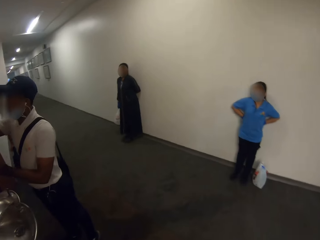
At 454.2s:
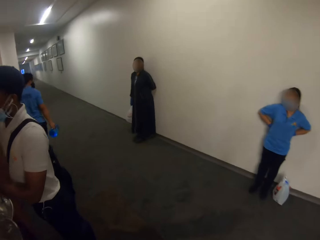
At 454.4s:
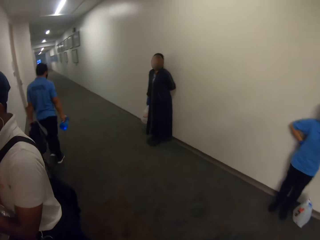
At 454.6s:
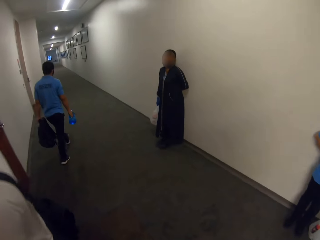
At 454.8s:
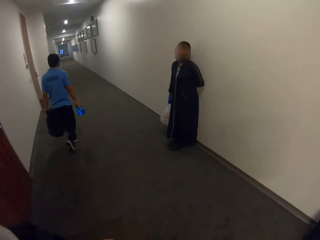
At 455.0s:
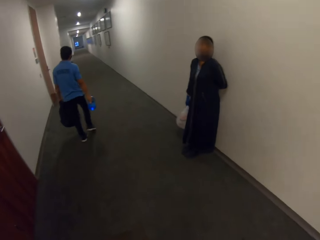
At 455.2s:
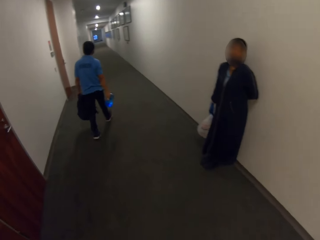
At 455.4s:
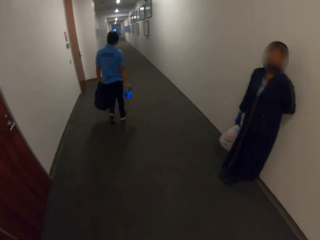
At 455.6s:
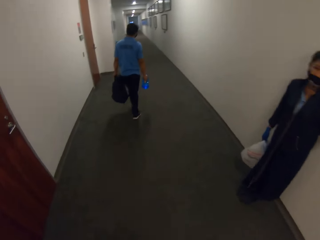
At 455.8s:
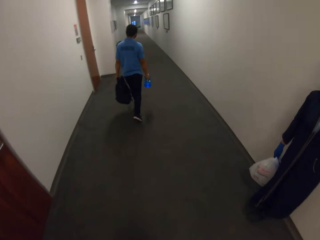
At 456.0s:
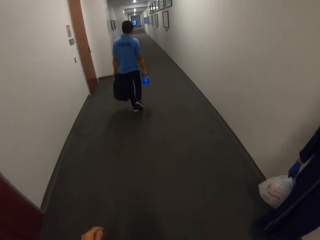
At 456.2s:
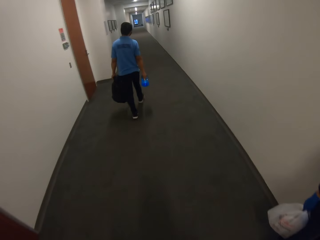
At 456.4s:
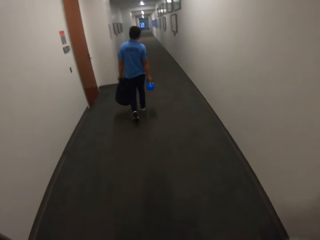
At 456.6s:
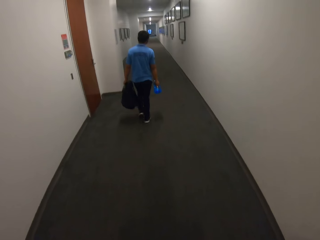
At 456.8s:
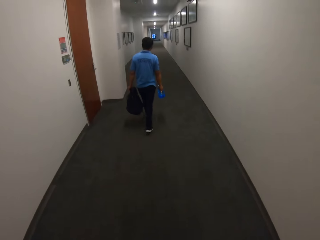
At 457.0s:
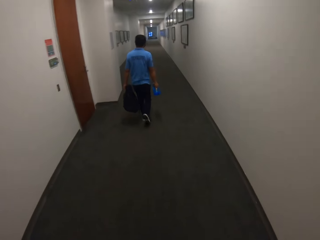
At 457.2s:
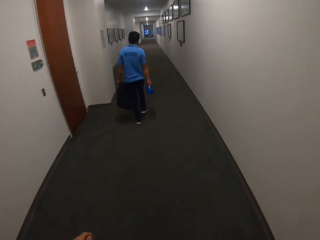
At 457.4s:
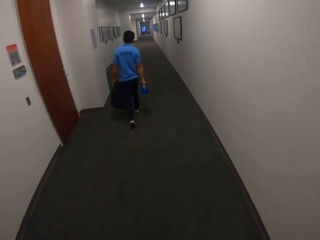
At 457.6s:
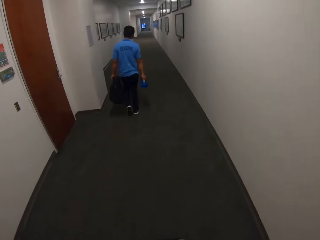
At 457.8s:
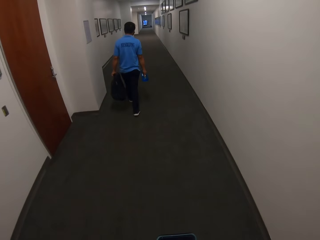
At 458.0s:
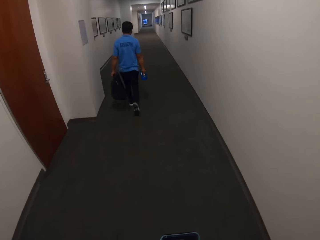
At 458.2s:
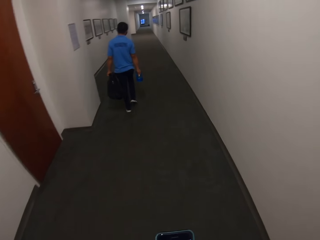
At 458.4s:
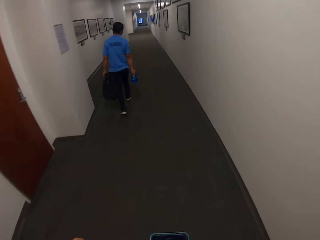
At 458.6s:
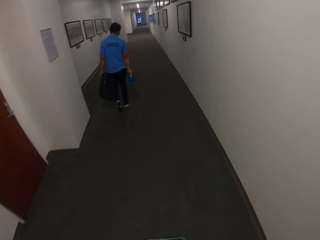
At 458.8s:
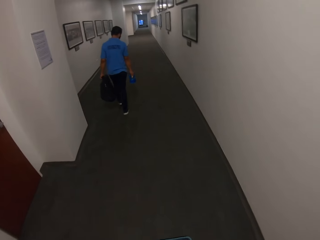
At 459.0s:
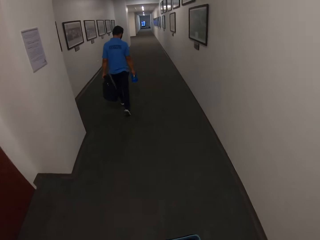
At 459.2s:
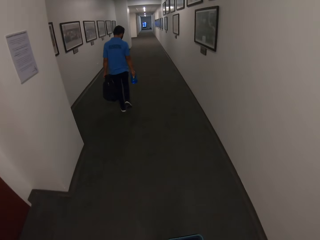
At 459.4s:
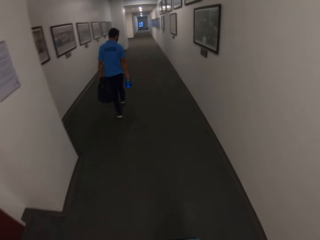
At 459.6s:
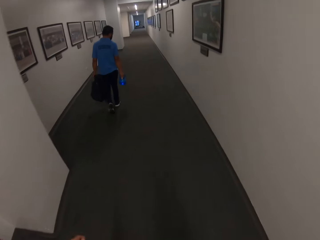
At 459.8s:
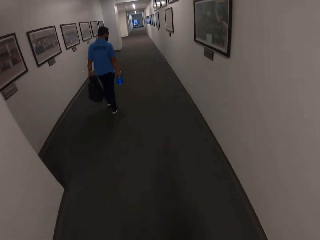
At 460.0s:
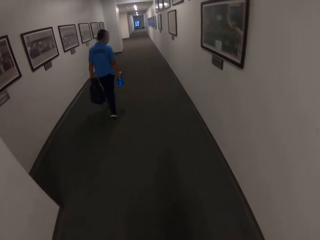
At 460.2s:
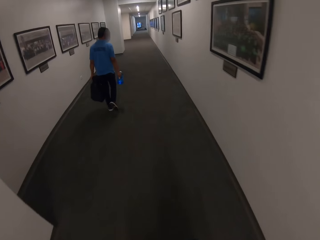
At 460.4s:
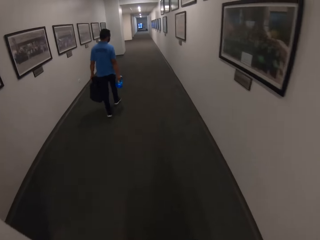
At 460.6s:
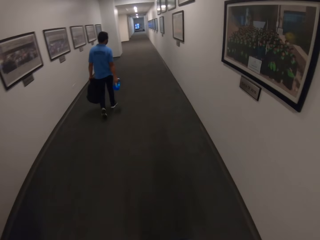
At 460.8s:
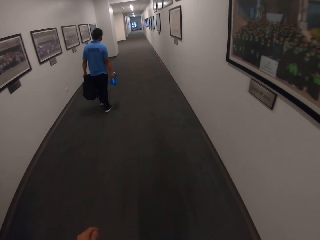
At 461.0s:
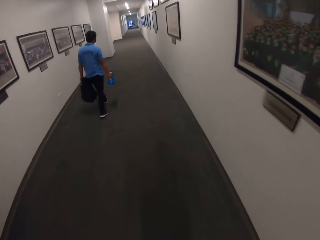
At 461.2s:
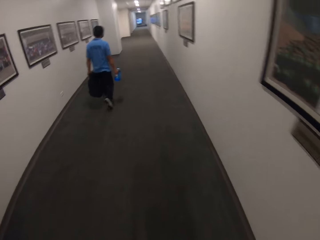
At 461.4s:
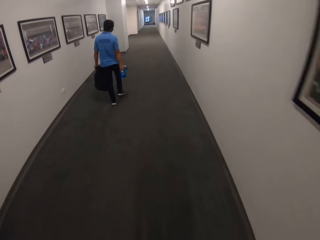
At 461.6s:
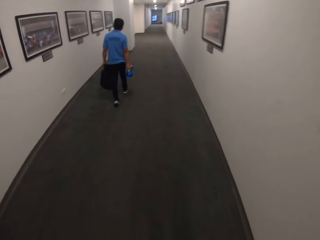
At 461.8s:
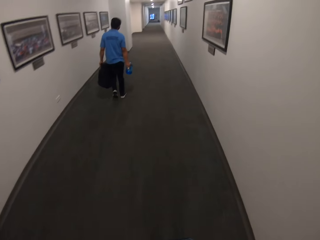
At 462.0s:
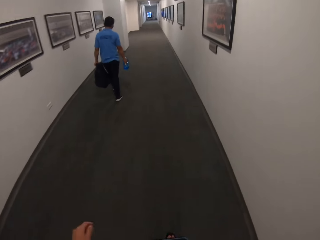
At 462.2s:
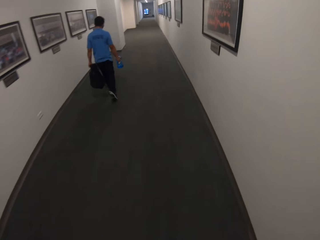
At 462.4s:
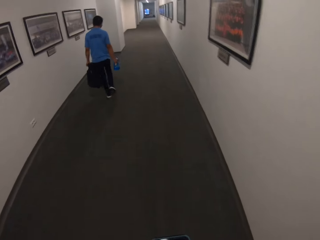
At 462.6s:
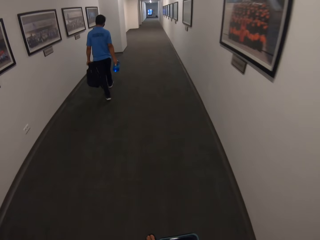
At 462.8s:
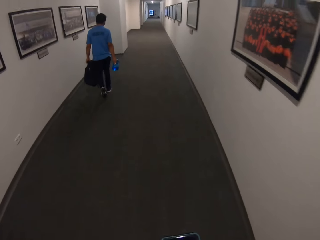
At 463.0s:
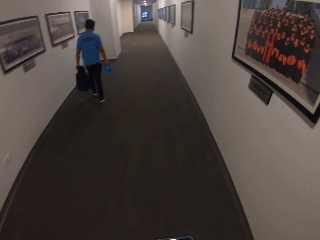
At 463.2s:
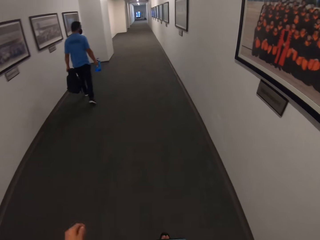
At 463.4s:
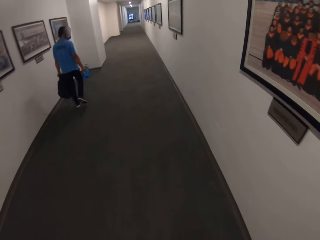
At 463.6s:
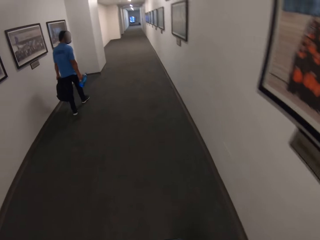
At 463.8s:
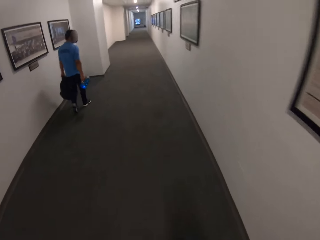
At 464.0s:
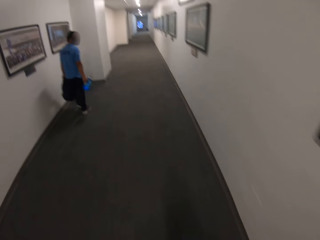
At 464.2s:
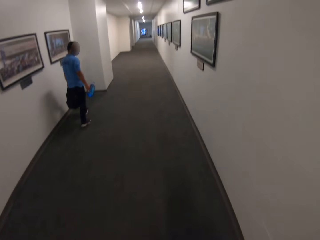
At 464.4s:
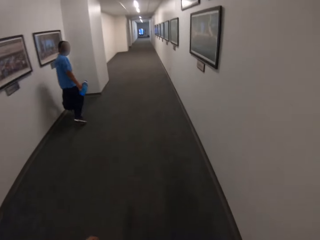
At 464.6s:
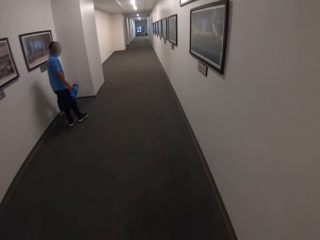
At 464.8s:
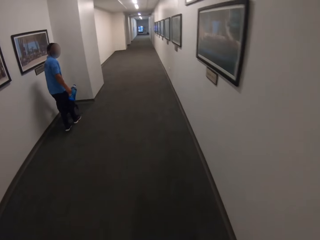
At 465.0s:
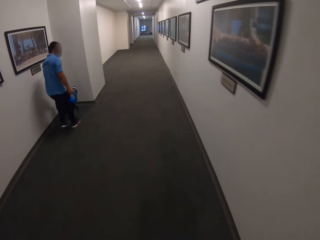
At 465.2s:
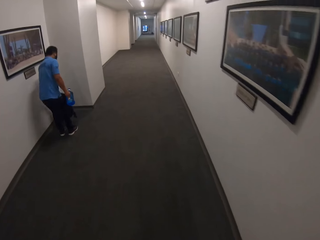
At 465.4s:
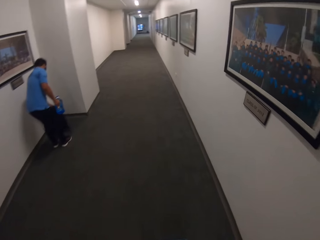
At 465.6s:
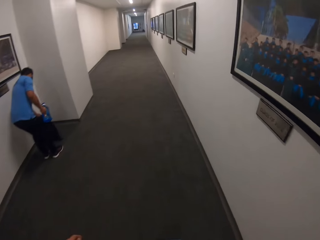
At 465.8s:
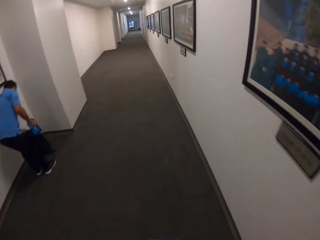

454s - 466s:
The camera wearer scrolls the mobile phone. They walk along the building.

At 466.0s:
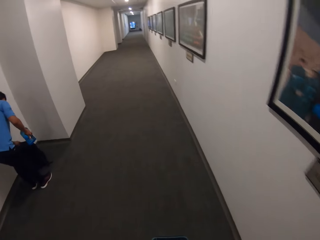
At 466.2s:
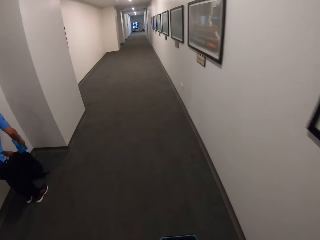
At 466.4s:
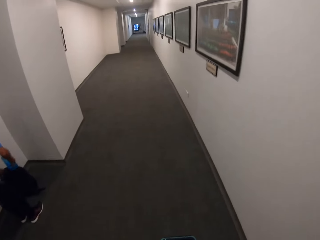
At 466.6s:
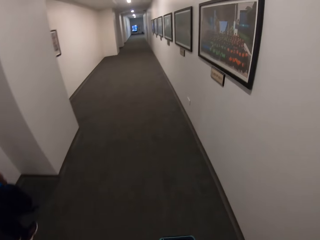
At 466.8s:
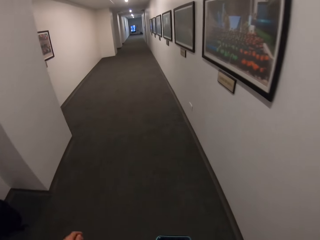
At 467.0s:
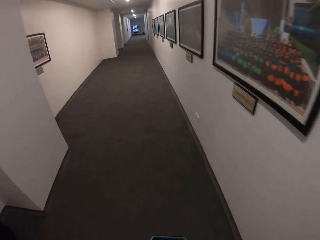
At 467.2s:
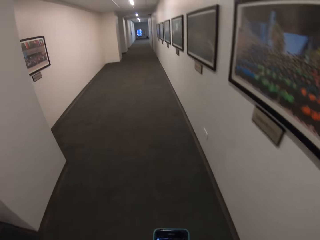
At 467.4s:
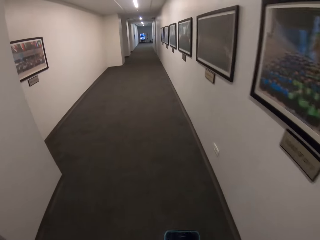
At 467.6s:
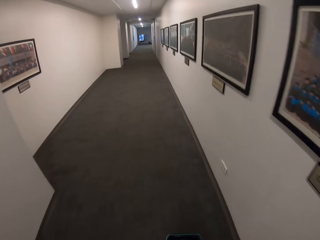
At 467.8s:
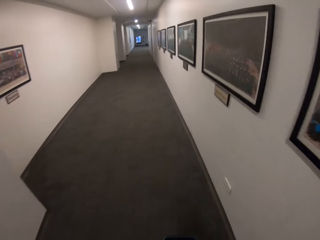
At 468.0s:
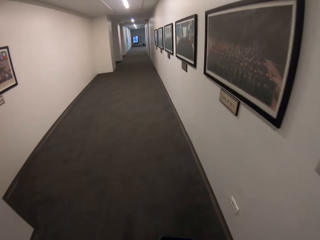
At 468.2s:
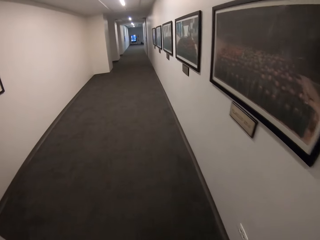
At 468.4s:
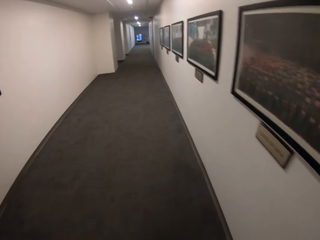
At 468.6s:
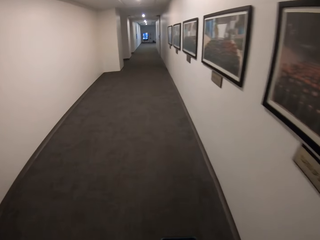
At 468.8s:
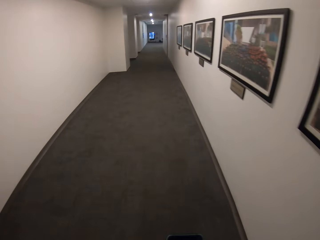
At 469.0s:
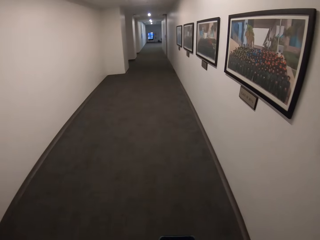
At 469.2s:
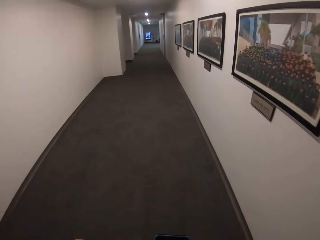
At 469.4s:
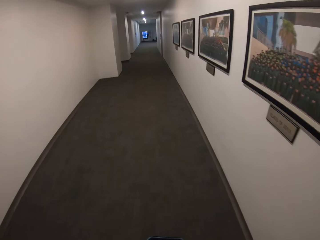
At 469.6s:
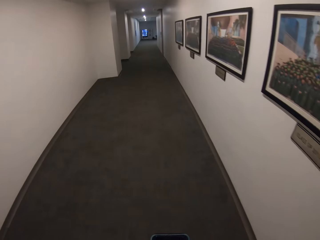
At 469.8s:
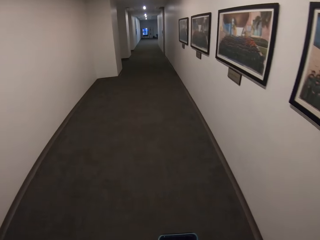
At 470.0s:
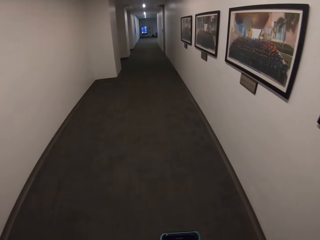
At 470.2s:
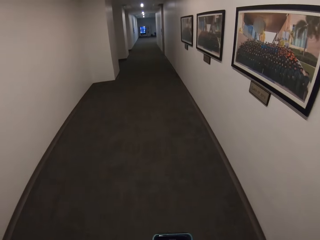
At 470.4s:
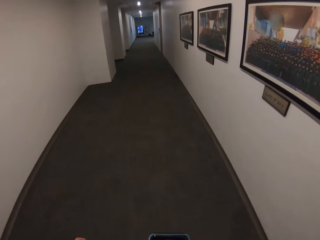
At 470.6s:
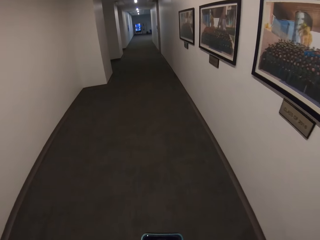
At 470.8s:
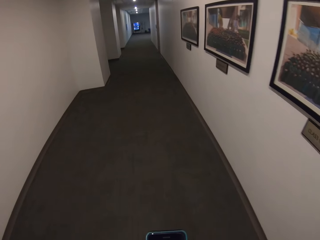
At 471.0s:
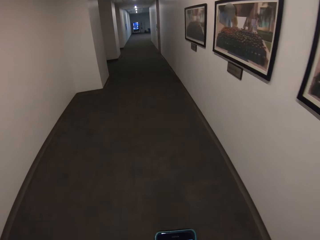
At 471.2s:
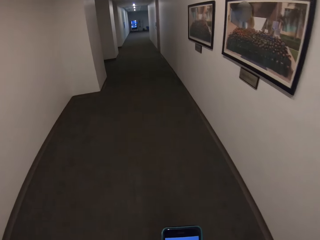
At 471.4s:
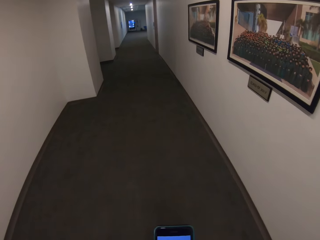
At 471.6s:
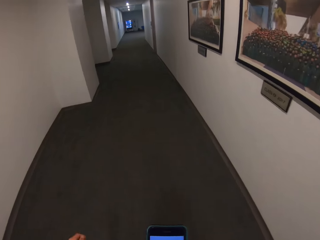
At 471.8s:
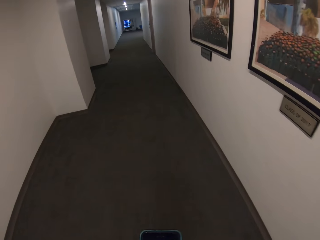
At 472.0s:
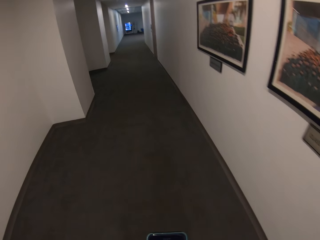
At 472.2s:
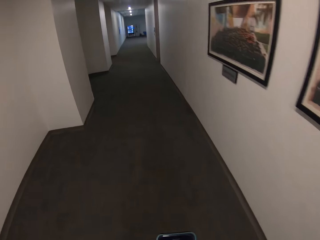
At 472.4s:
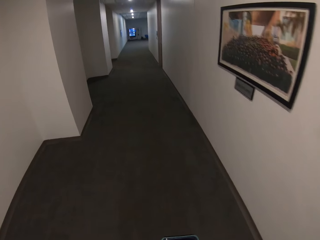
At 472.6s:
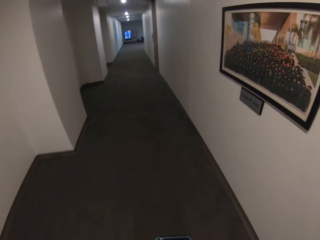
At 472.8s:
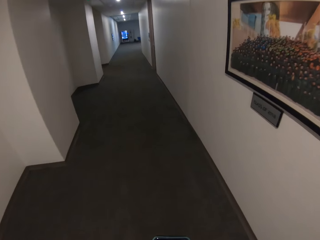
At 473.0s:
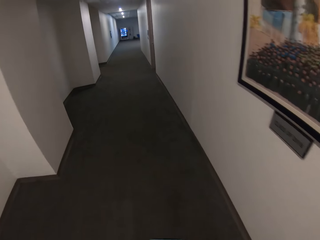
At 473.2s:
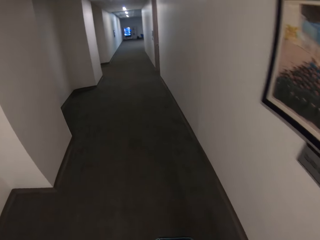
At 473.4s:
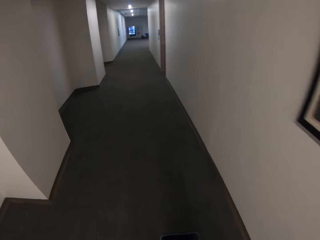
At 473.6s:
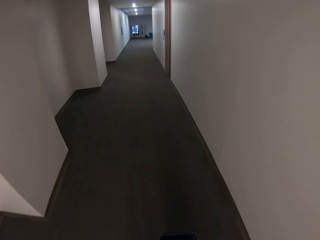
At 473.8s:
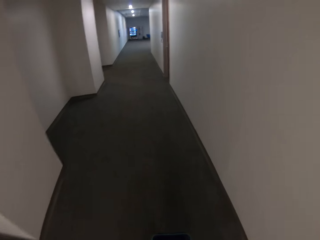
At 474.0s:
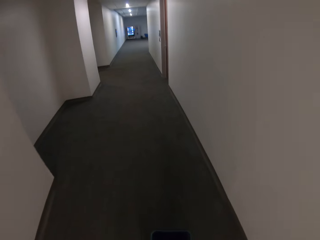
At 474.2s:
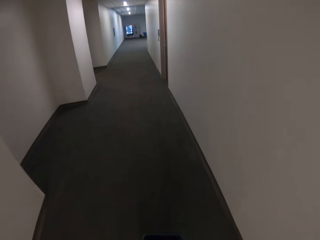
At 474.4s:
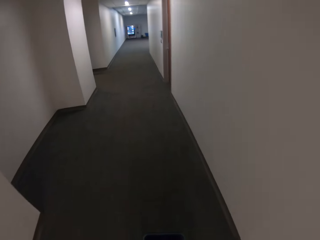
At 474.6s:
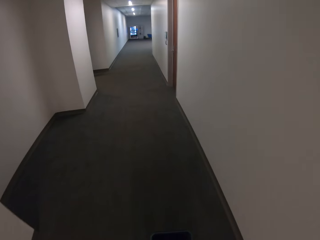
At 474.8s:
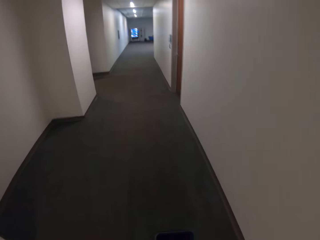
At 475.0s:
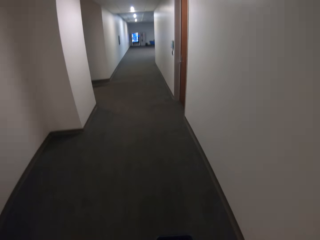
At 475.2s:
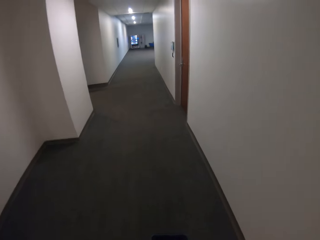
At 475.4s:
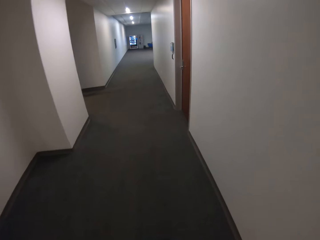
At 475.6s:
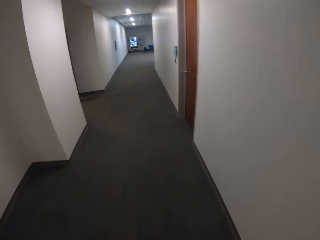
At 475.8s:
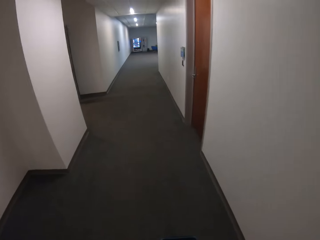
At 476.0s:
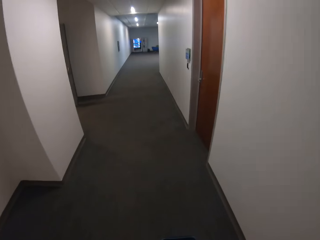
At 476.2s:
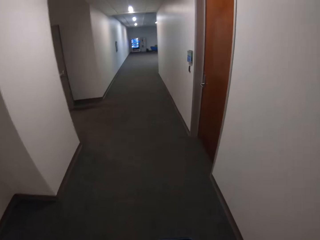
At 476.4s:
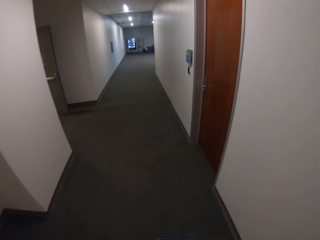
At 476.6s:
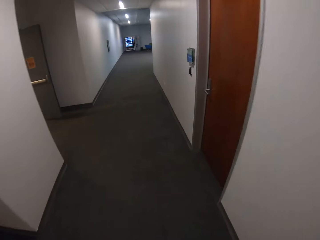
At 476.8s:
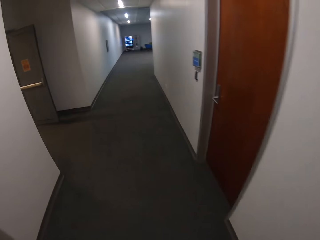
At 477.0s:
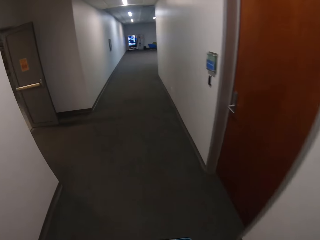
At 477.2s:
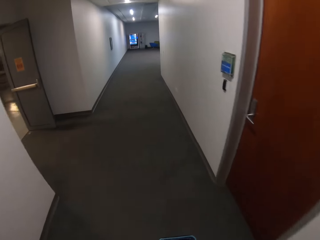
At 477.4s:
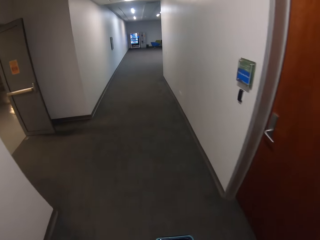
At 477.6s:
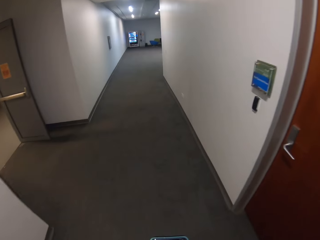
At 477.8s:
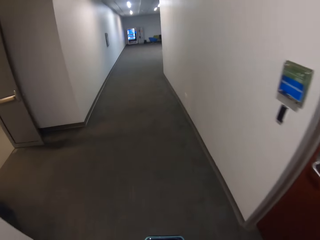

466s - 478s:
The camera wearer scrolls the mobile phone. They walk along the building.
